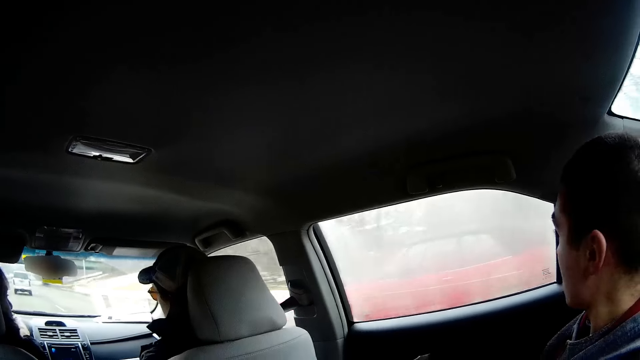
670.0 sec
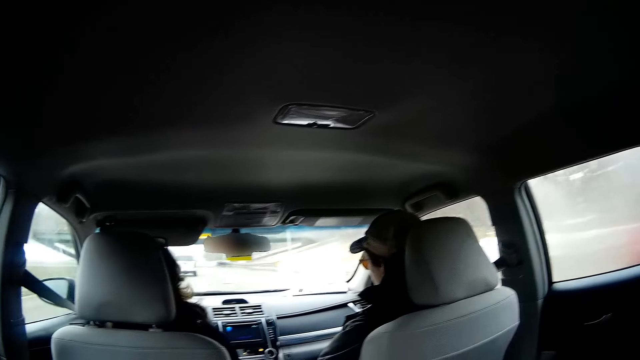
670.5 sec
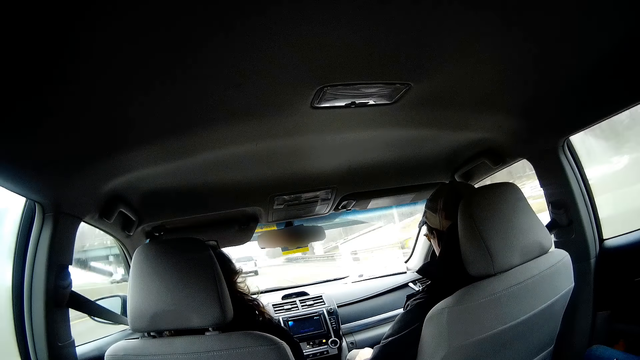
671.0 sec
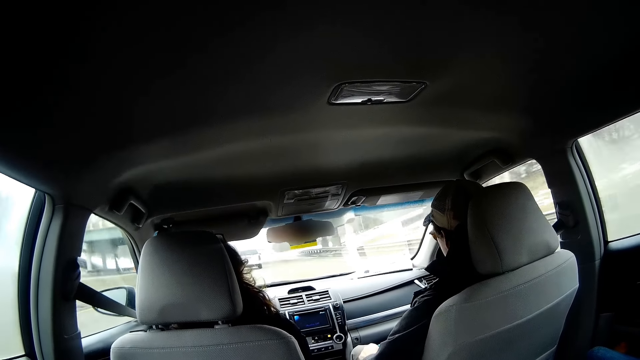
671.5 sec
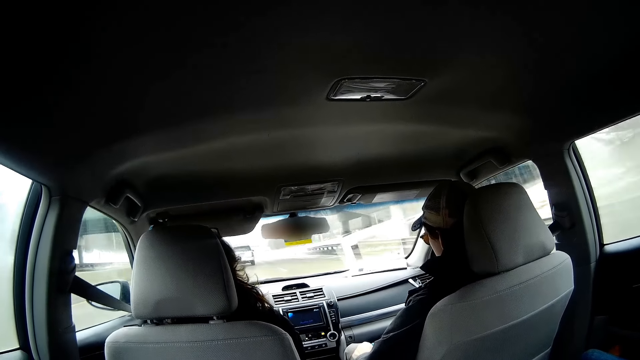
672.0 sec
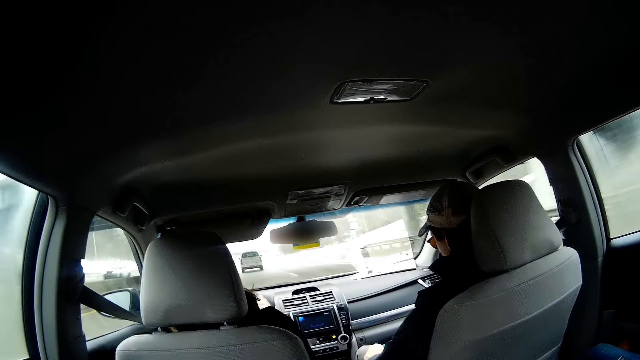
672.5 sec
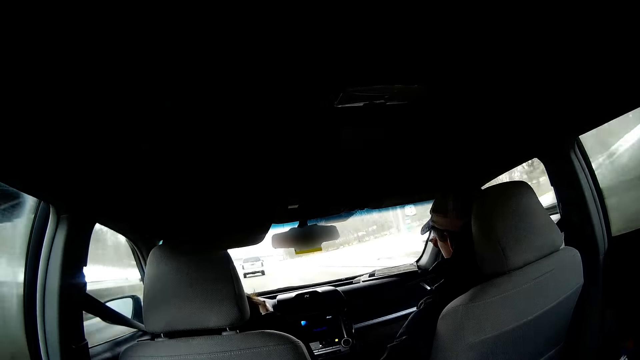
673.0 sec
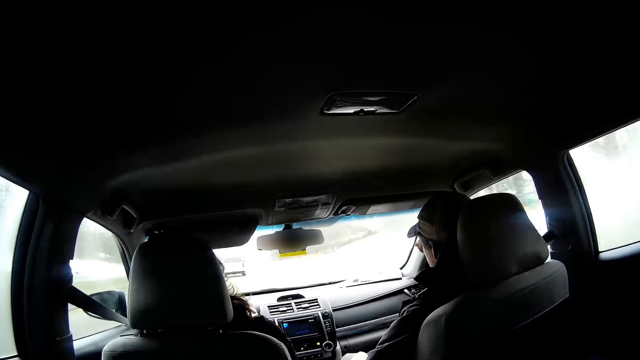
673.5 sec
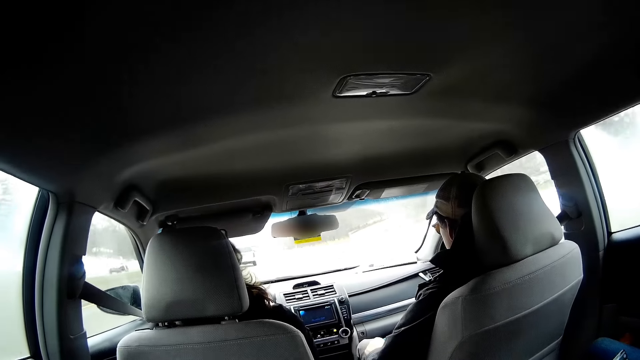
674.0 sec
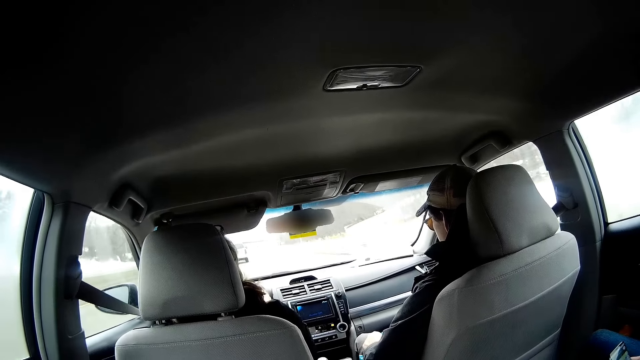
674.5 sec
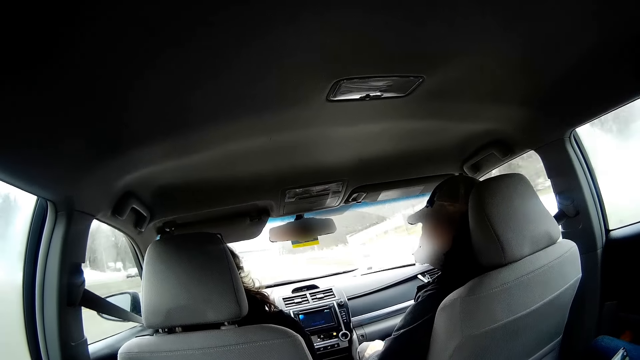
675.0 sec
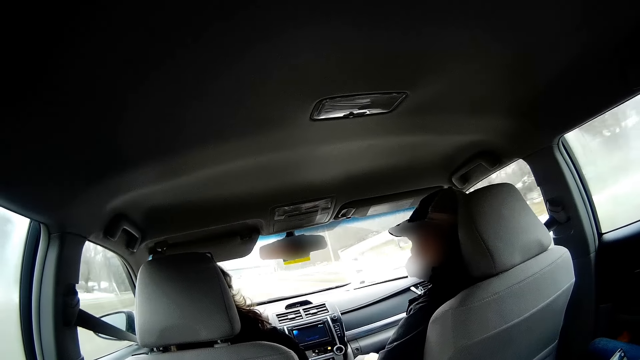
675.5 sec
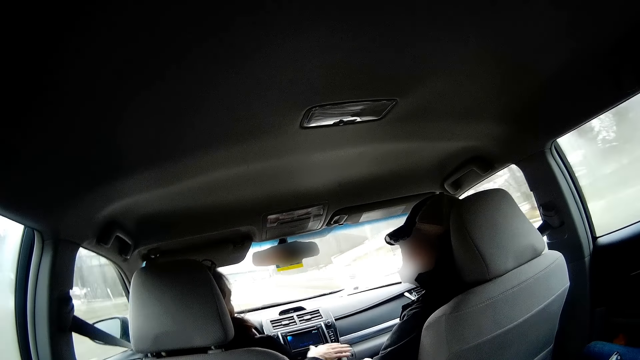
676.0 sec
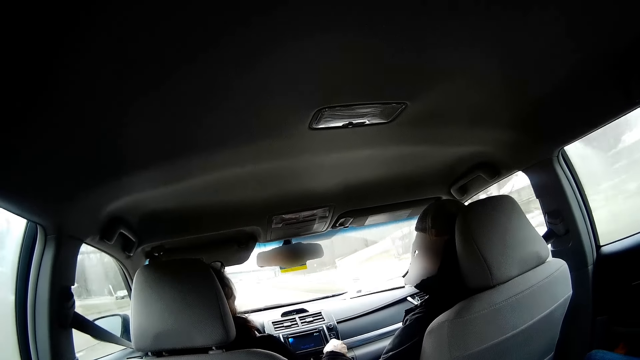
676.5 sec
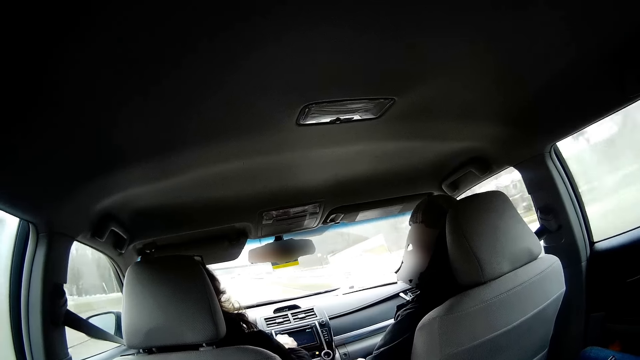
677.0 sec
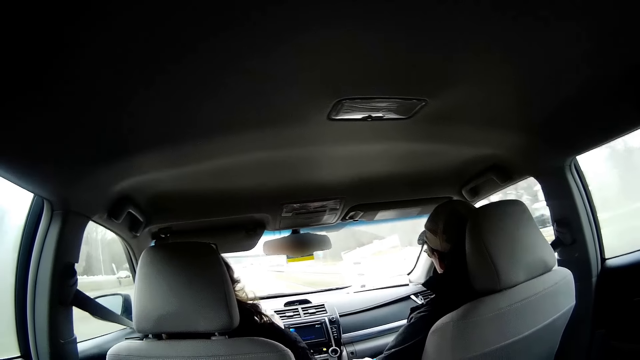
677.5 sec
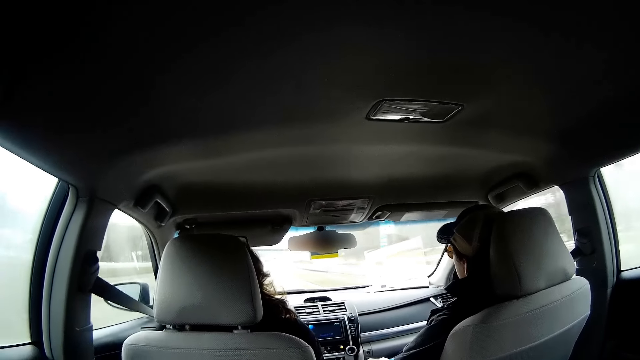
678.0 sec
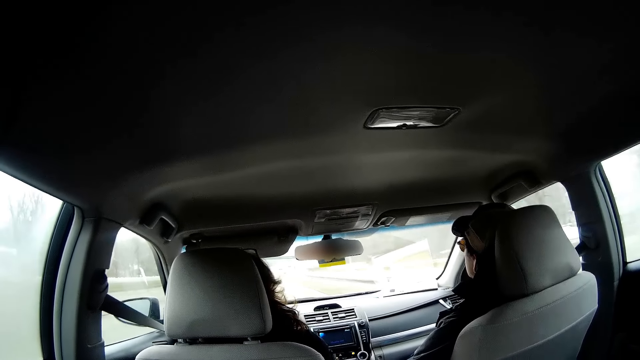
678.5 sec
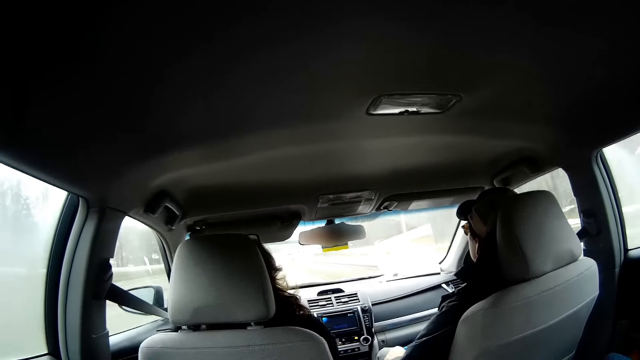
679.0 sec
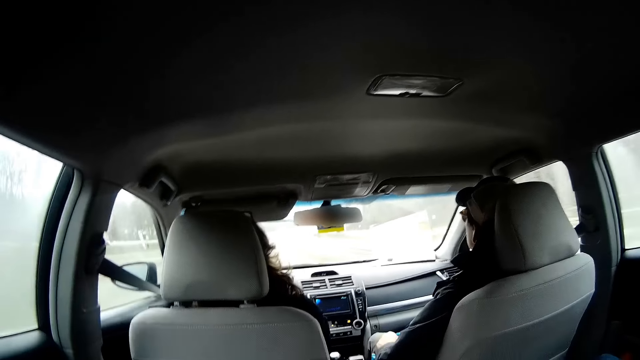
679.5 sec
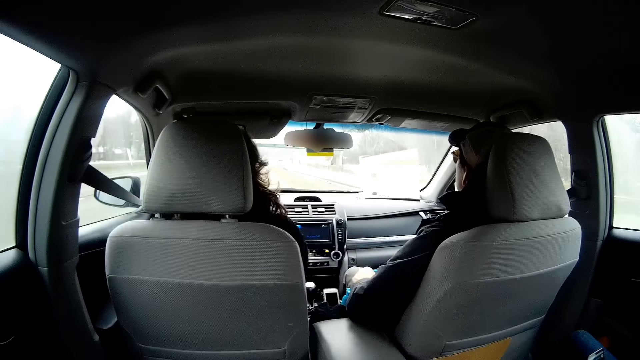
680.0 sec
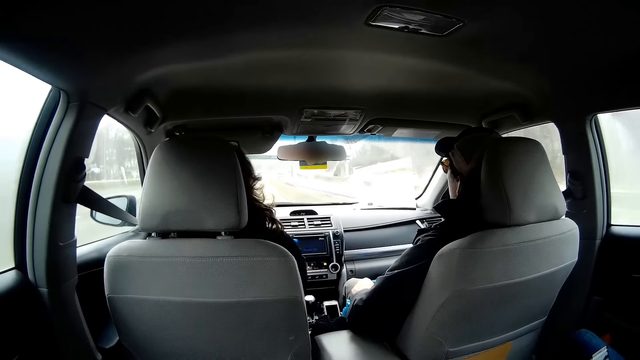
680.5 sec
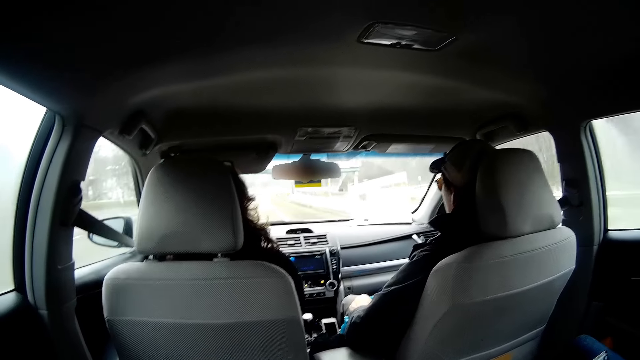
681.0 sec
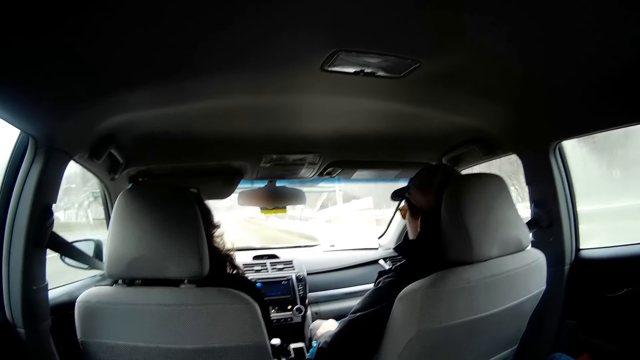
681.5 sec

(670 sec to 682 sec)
A person looks through the window. Another person drives a car. A third person talks to the second person. The second person lifts the hand and drives the car.

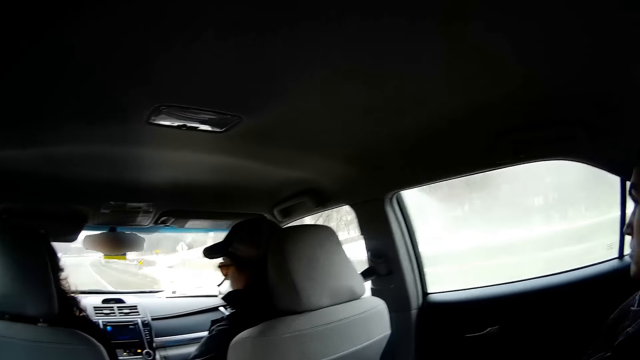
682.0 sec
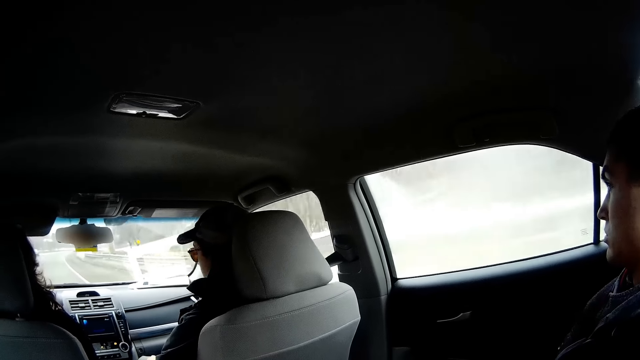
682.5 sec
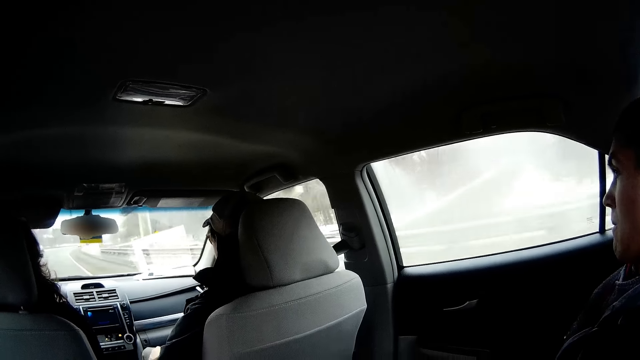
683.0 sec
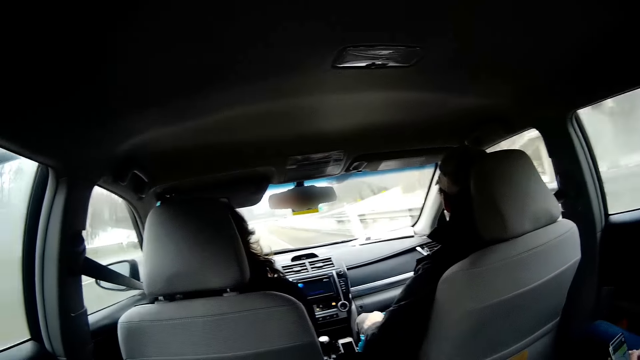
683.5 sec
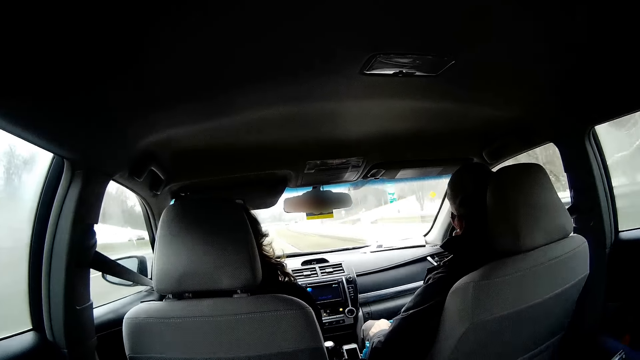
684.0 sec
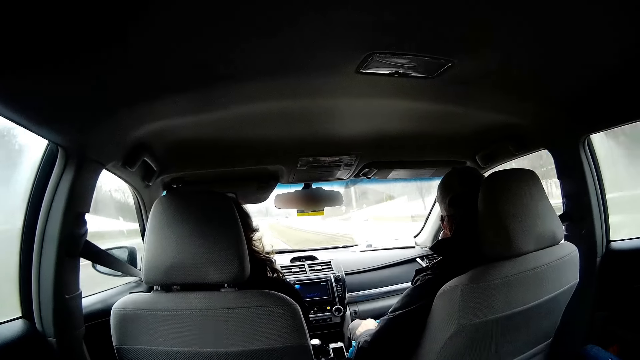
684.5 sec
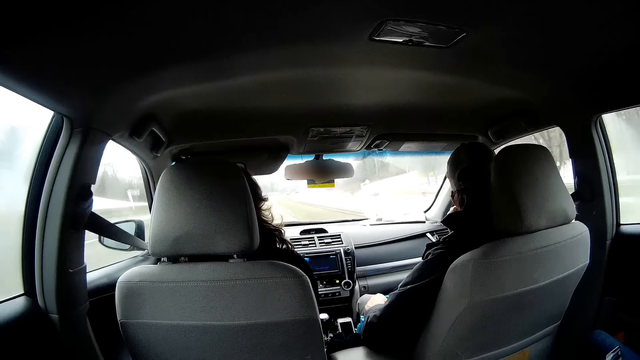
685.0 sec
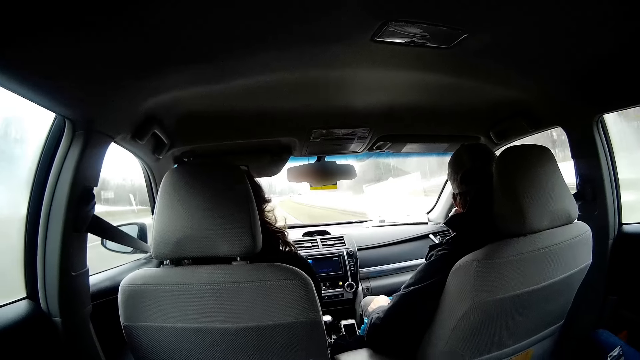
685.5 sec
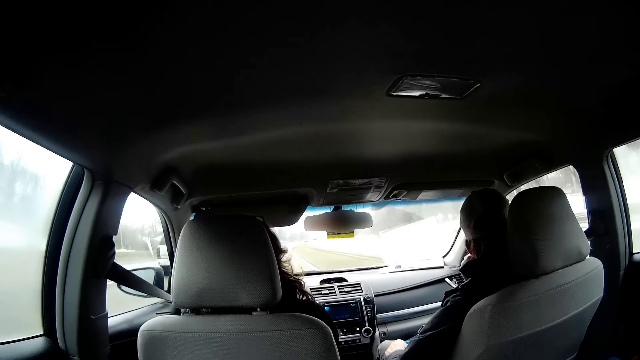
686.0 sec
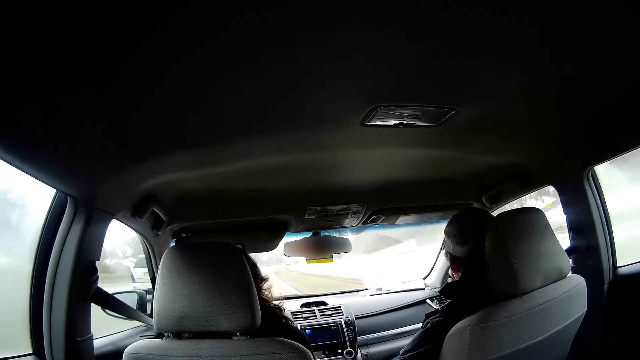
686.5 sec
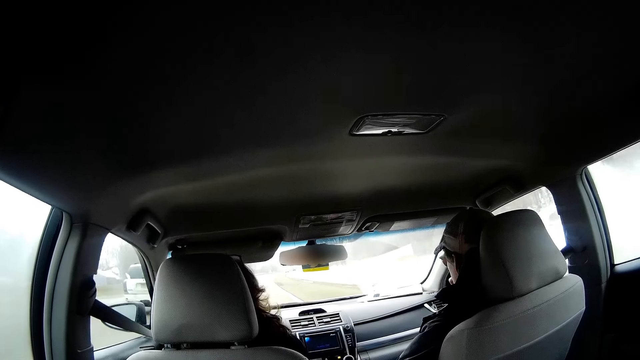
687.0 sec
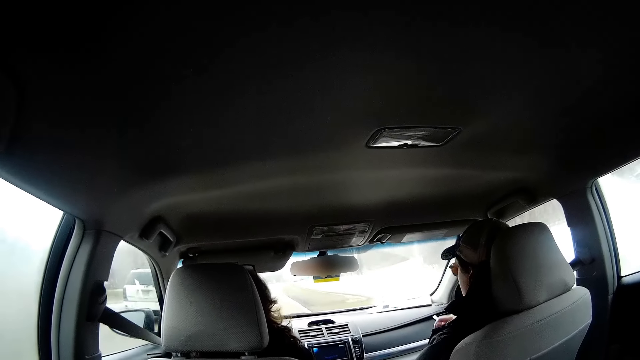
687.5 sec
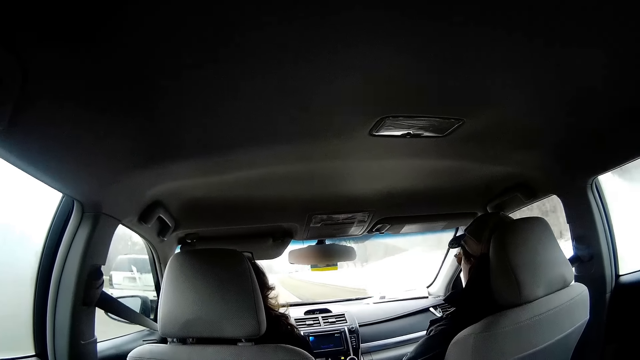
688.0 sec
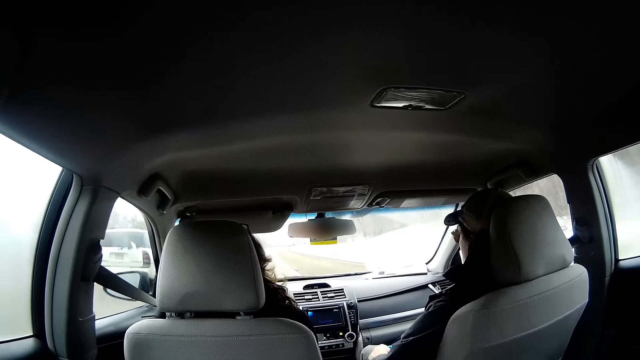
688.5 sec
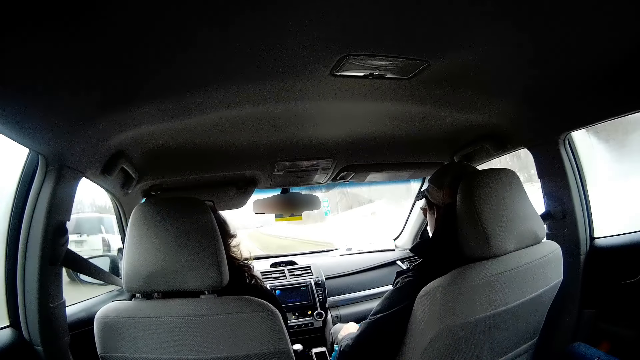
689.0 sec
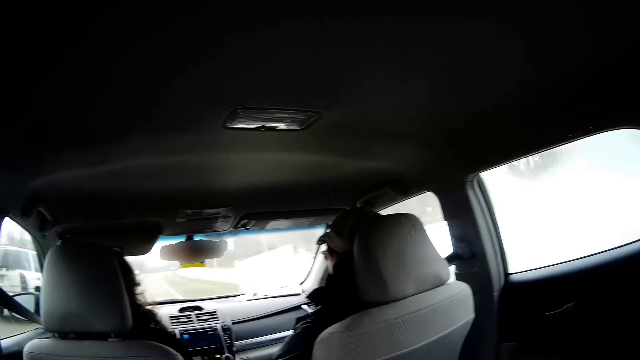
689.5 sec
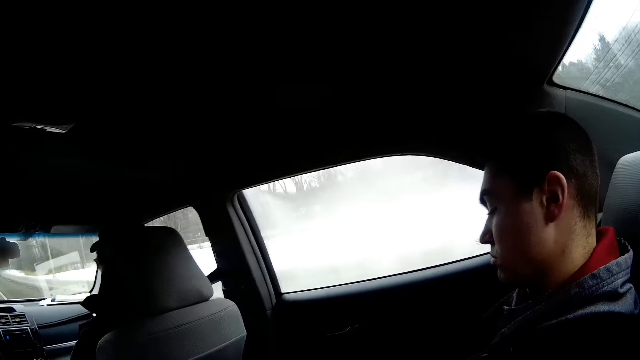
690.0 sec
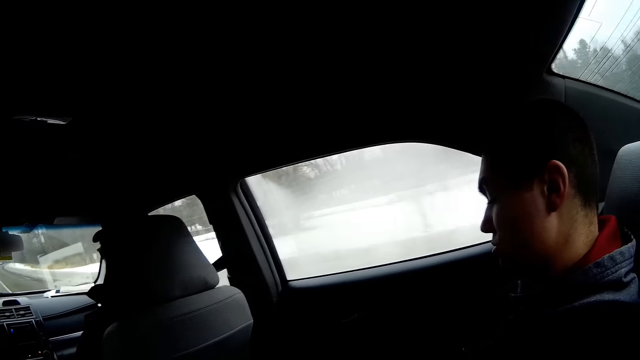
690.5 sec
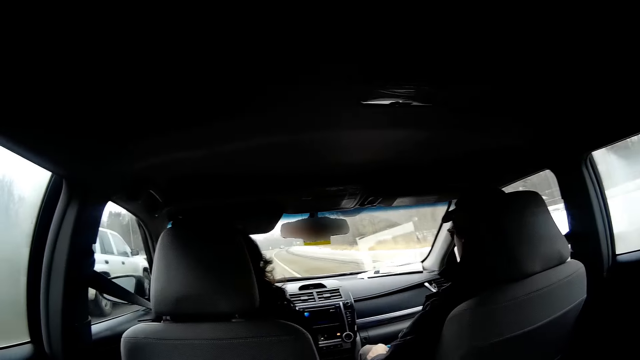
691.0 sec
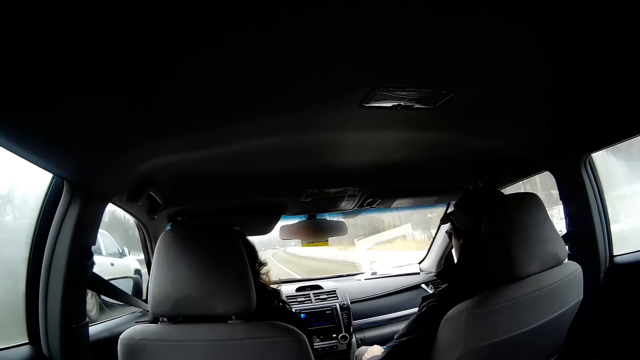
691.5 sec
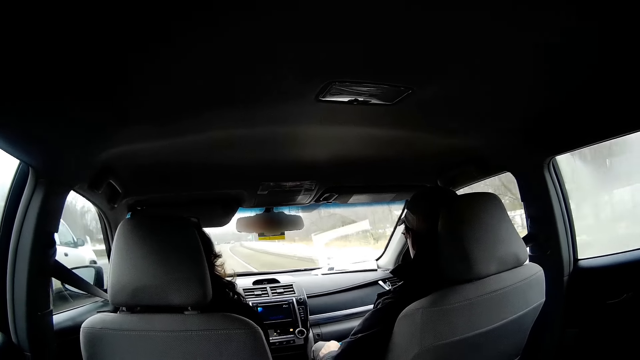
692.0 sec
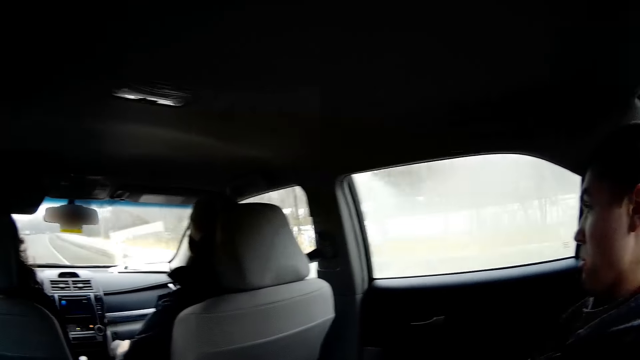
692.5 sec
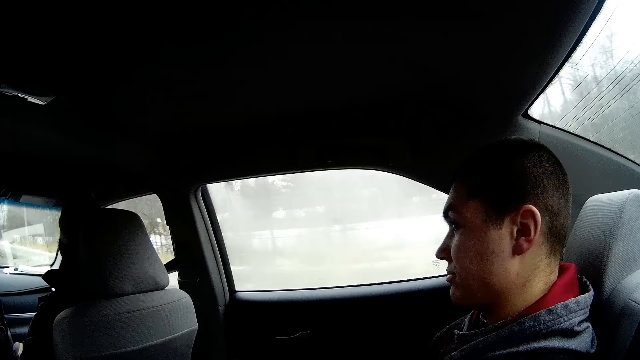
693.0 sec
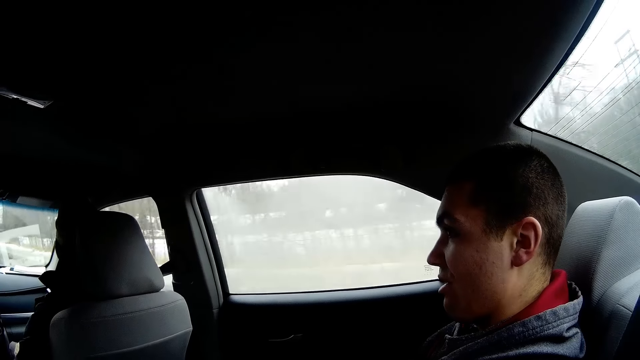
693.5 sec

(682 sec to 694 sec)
A person looks through the window. Another person drives a car. The first person scrolls a phone. The other person drives the car.
